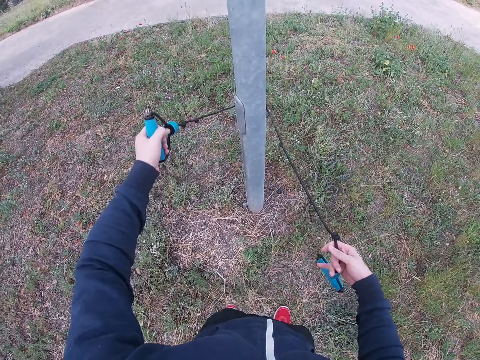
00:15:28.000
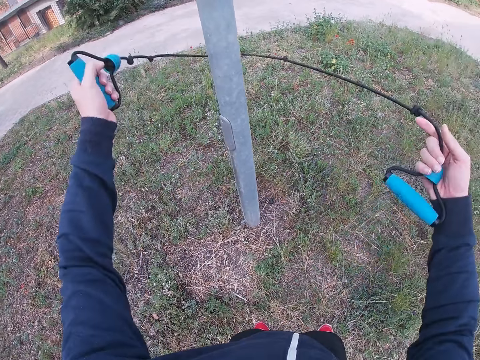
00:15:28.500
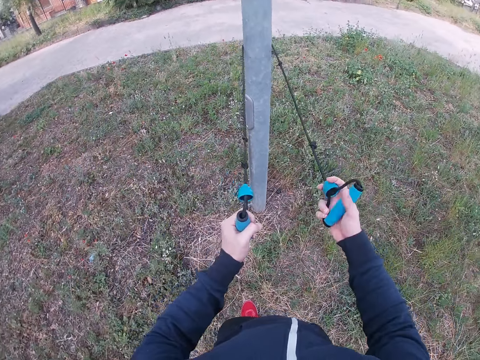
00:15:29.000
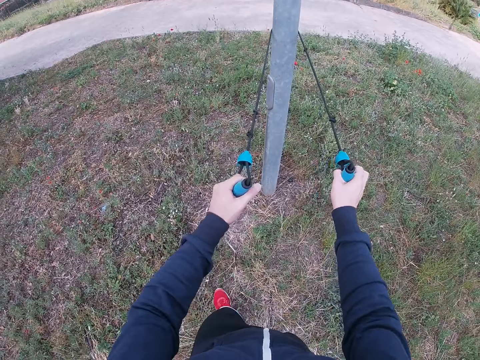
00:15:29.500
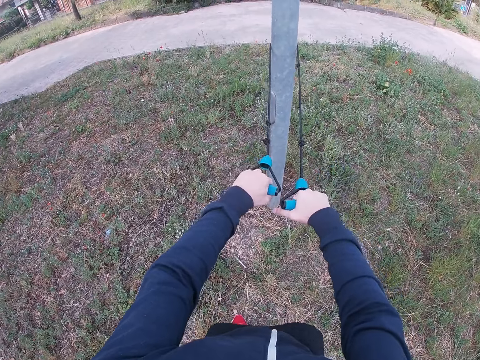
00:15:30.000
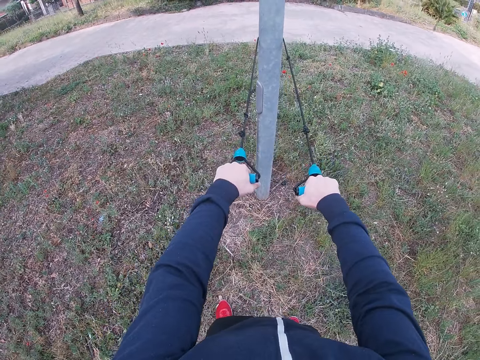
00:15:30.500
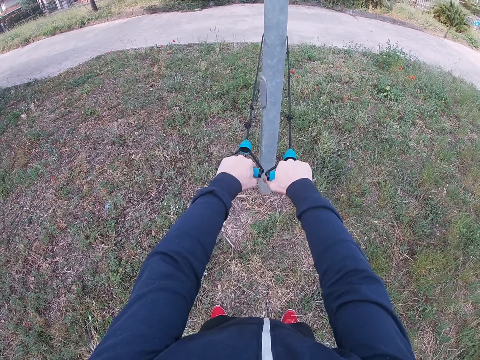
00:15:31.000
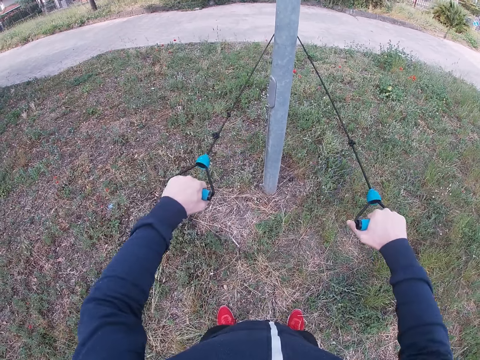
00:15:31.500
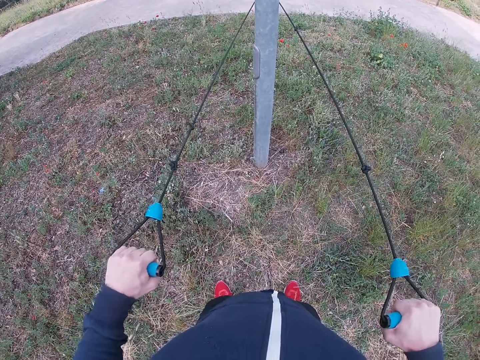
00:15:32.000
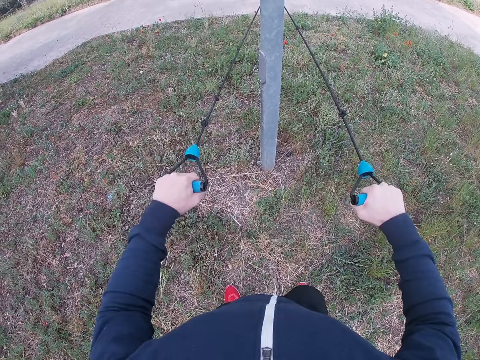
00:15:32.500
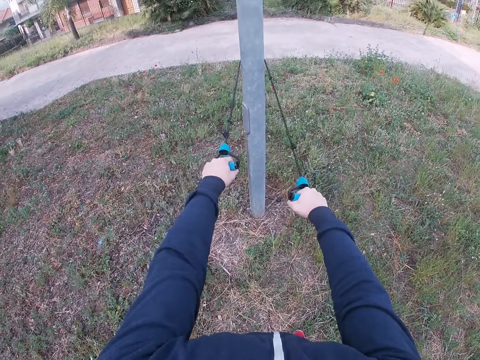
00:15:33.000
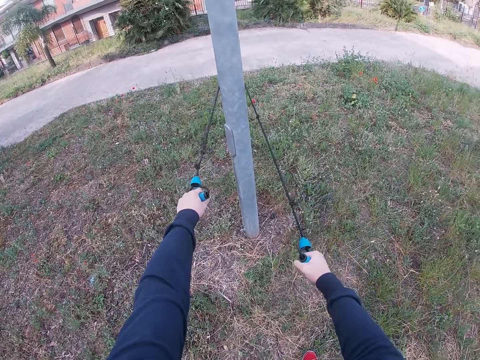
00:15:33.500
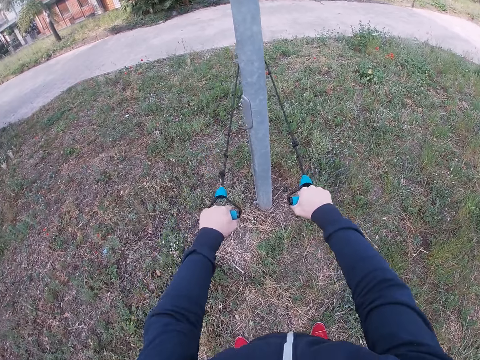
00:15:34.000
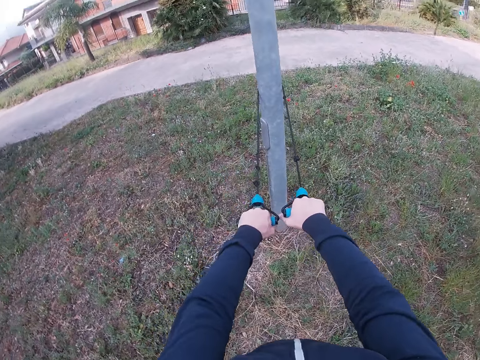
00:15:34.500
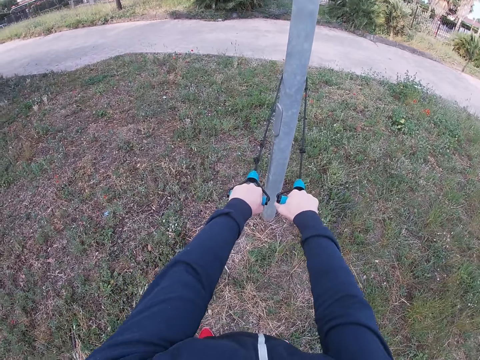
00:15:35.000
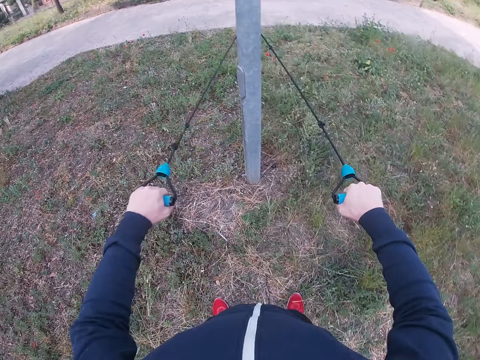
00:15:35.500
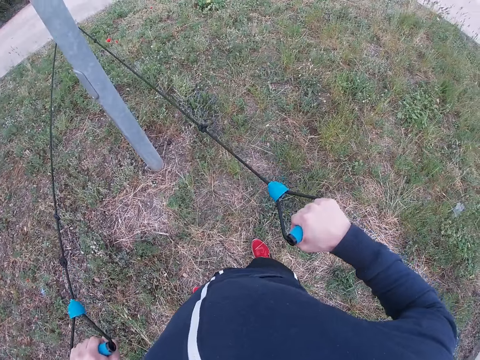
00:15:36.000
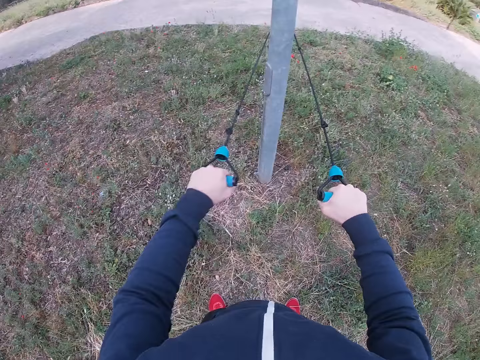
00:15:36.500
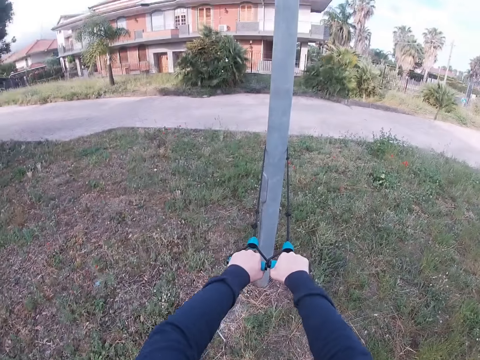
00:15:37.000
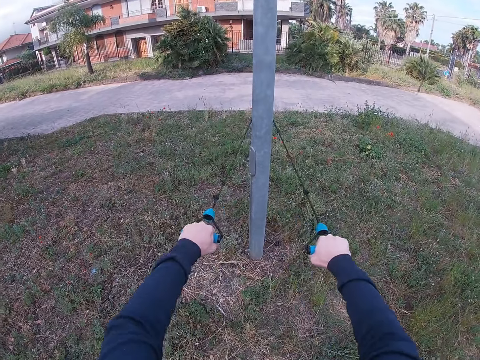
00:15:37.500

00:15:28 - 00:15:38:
The camera wearer moves back. They lift up the pull rope. They work out with the resistance band.

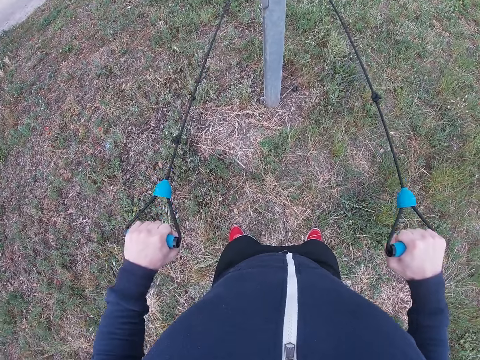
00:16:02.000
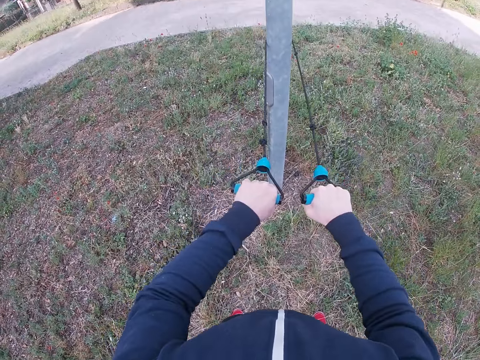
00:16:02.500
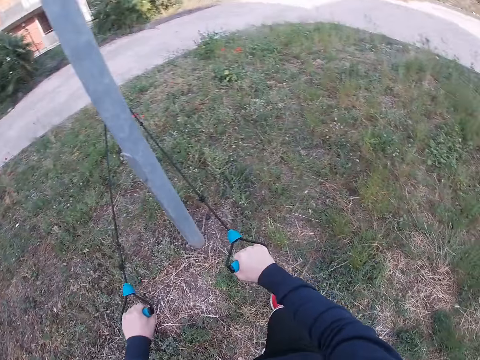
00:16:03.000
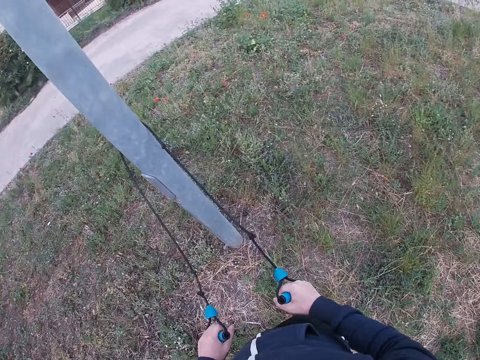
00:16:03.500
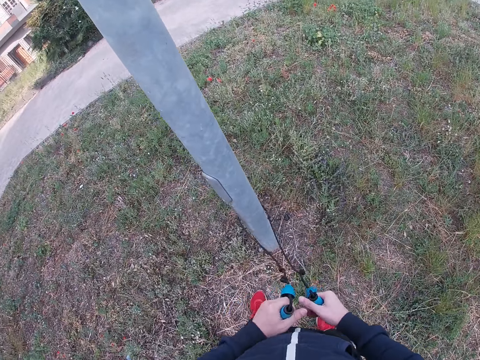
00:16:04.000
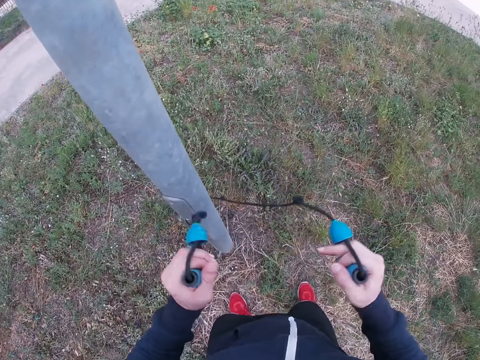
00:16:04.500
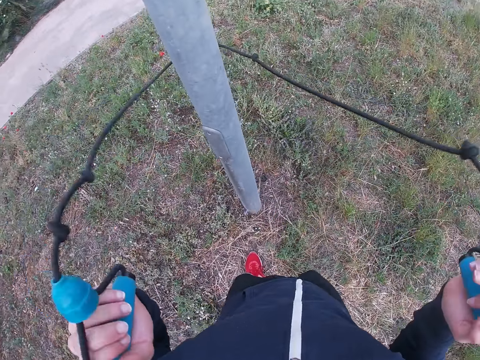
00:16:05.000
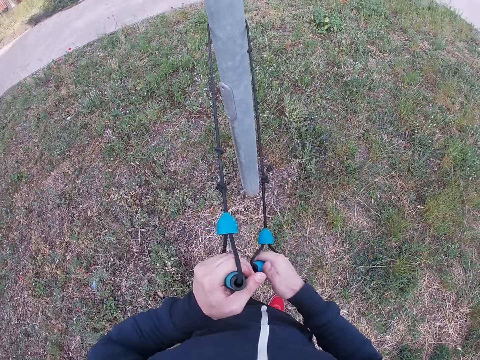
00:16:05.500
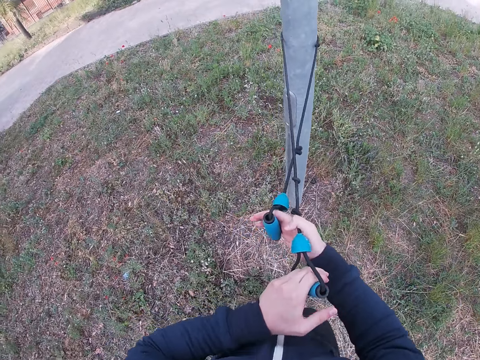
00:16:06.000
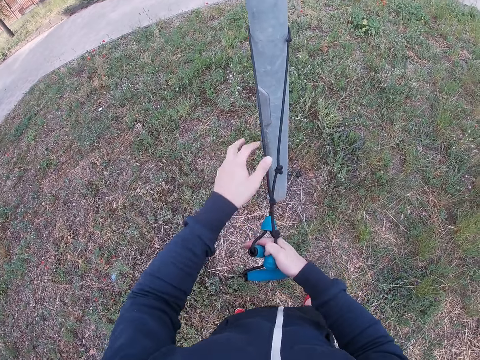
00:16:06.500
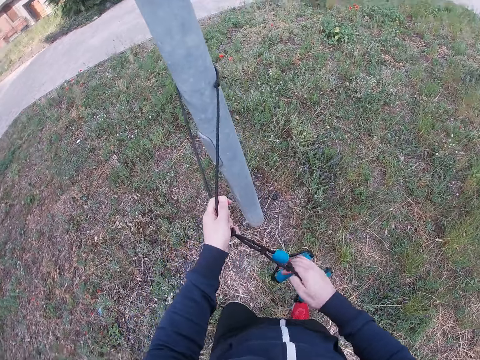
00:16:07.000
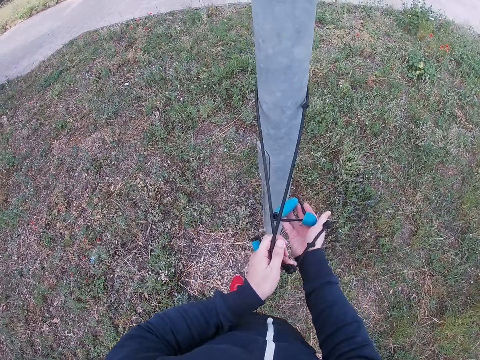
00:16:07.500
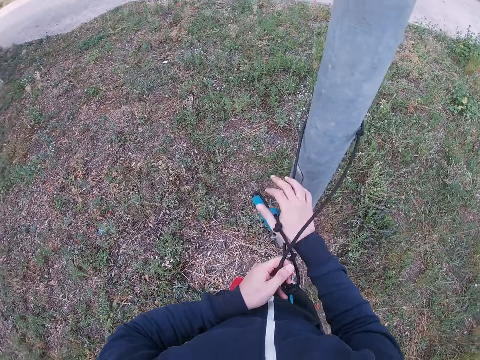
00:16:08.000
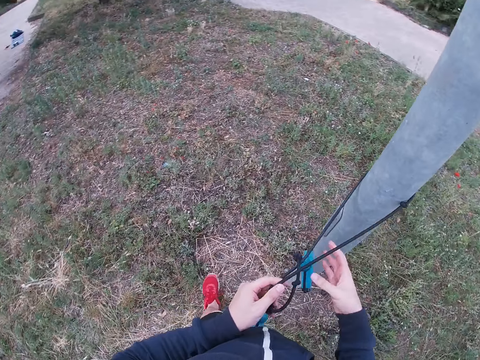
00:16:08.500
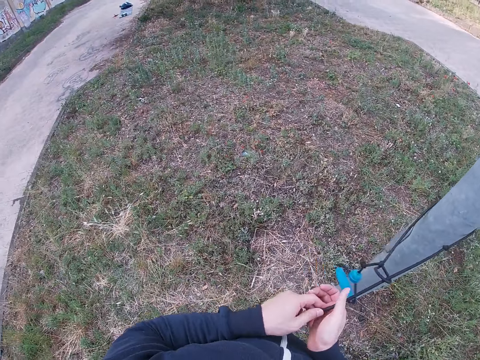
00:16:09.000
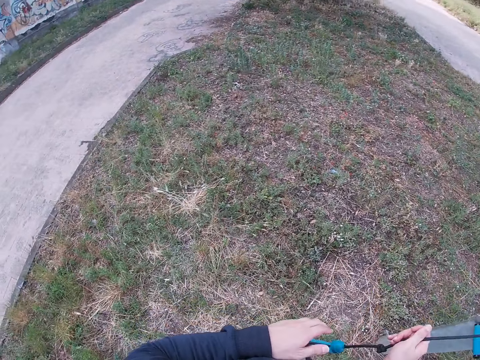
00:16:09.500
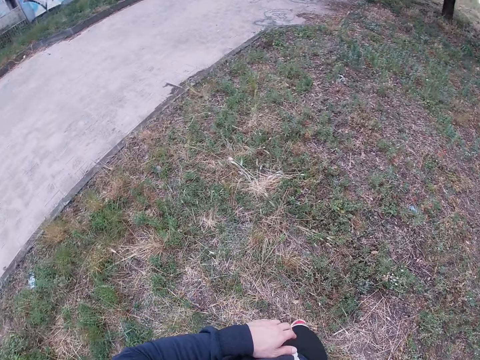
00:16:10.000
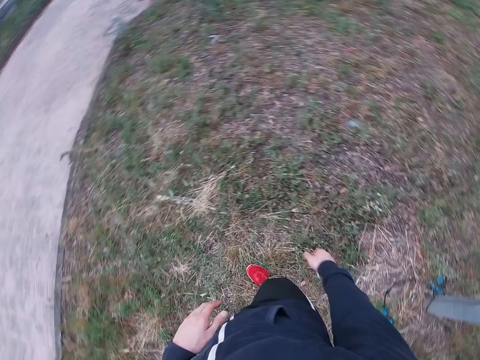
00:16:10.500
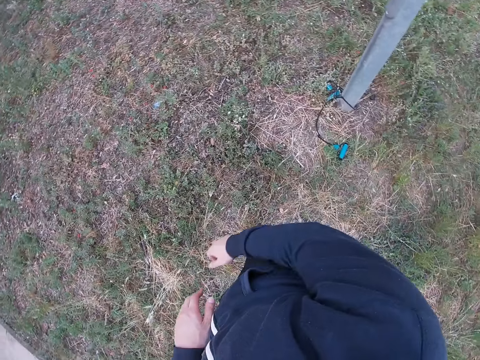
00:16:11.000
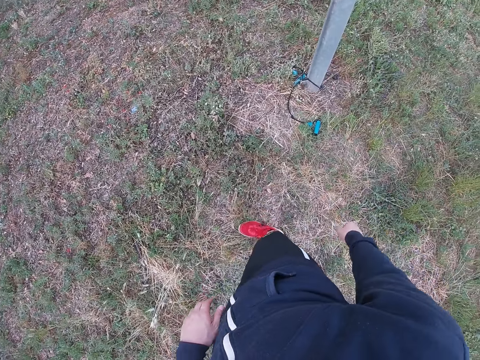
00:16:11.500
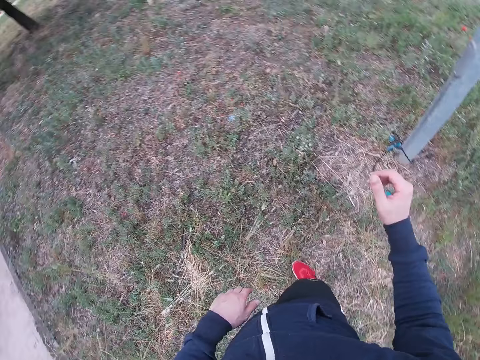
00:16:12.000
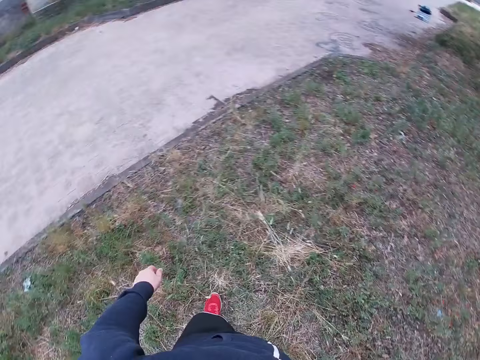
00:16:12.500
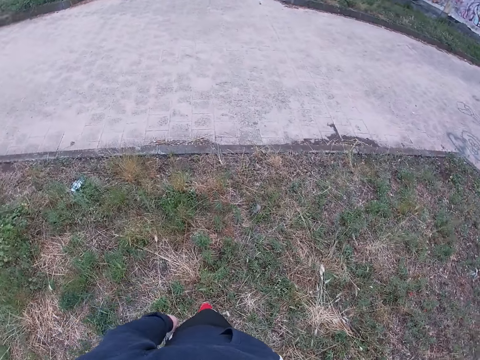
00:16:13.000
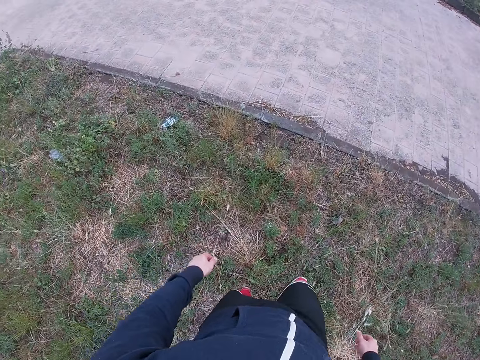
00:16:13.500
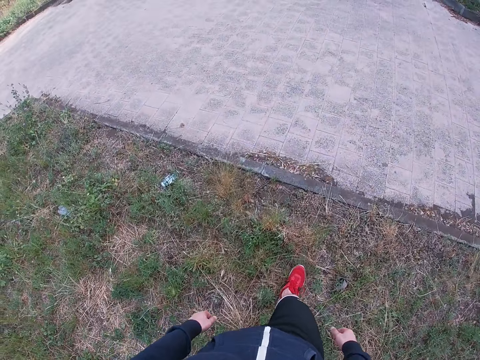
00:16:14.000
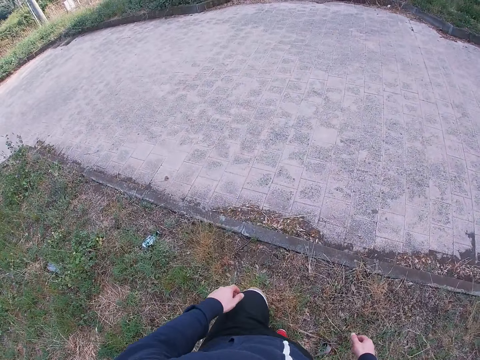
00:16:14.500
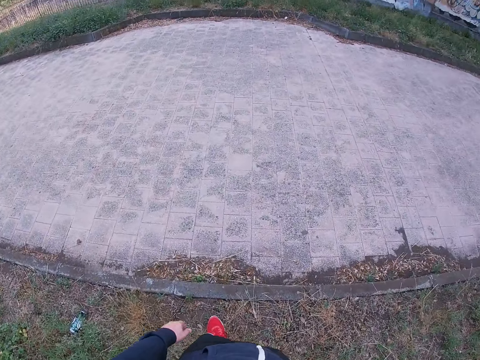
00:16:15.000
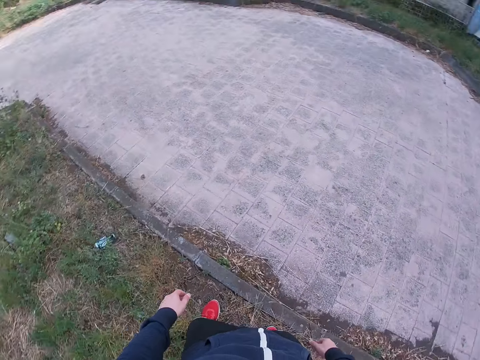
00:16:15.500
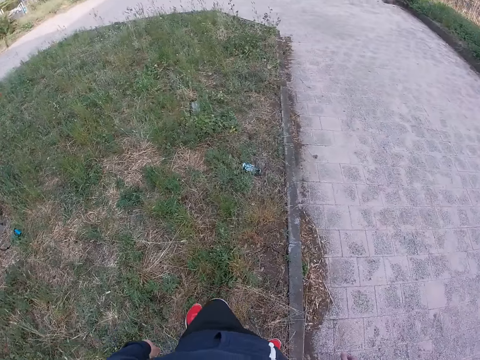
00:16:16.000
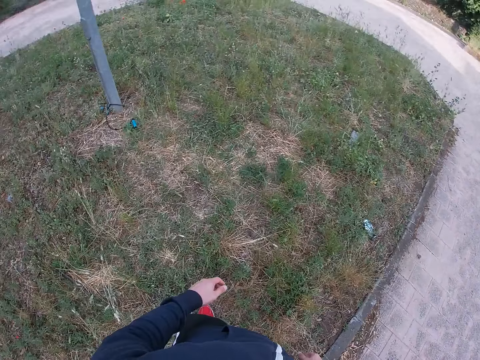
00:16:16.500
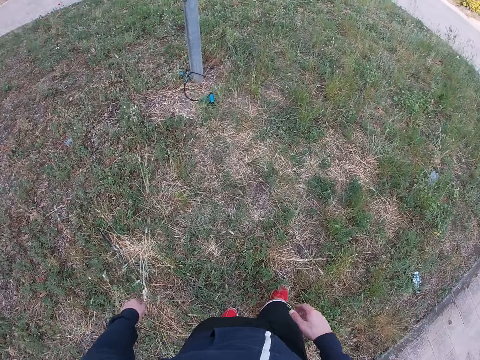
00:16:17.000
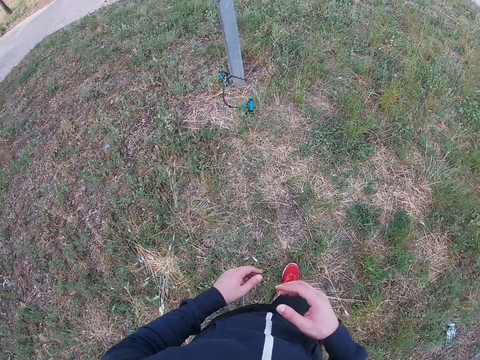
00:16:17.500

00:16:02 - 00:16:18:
The camera wearer stops working out. They move forward. They lift up the pull rope. They tie the resistance band on the pole. They move around. They turn around. They drop the pull rope. They look back. They move forward. They turn around.
